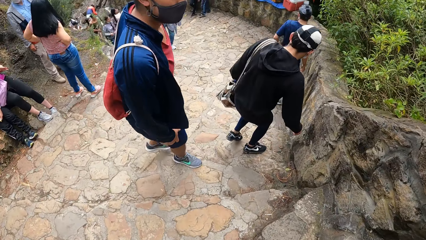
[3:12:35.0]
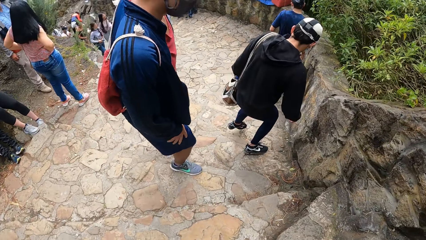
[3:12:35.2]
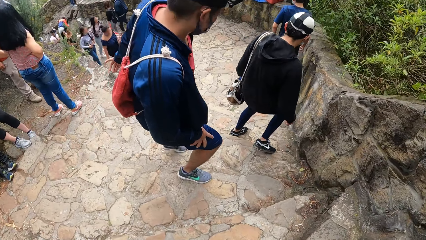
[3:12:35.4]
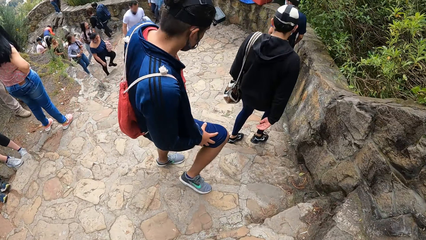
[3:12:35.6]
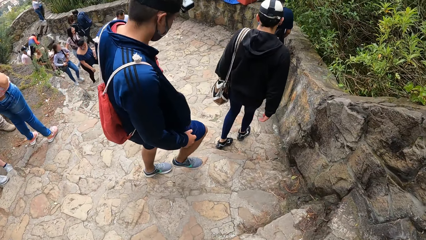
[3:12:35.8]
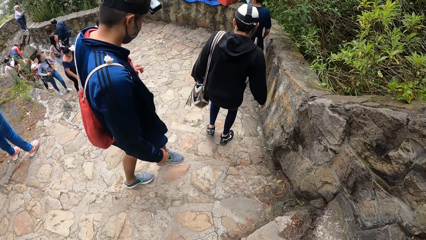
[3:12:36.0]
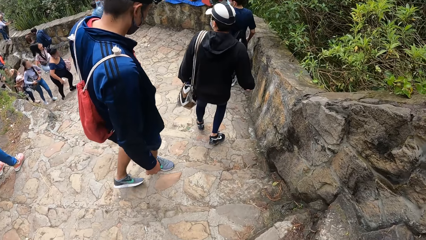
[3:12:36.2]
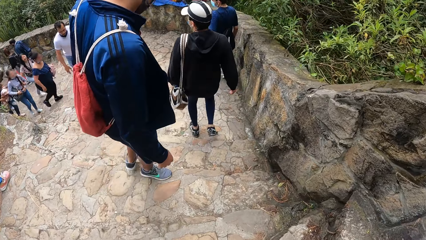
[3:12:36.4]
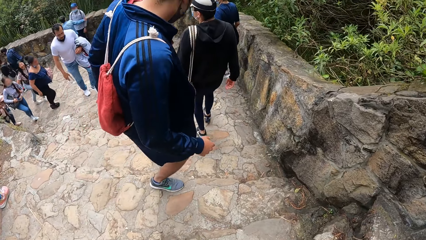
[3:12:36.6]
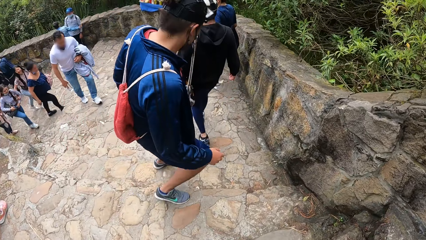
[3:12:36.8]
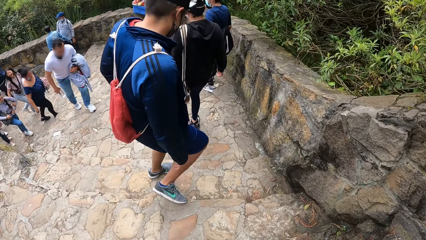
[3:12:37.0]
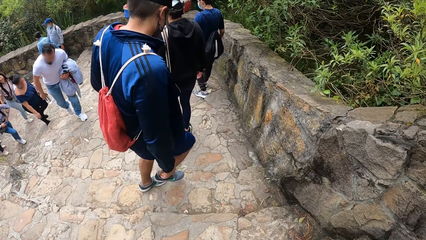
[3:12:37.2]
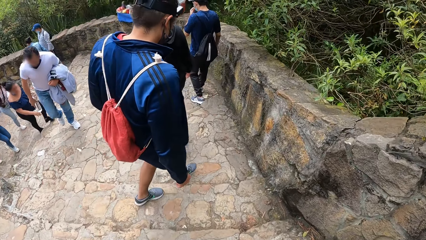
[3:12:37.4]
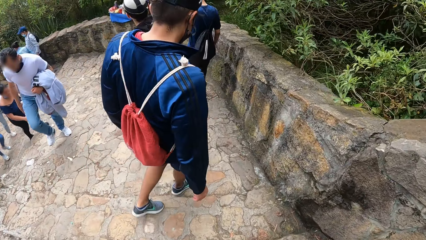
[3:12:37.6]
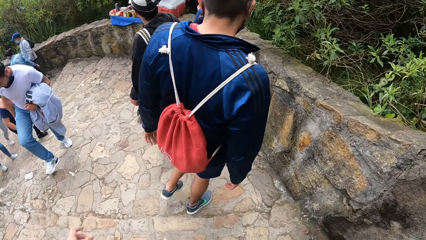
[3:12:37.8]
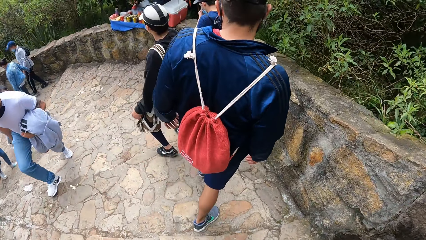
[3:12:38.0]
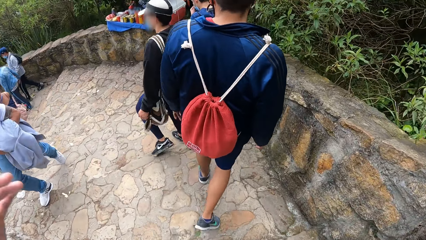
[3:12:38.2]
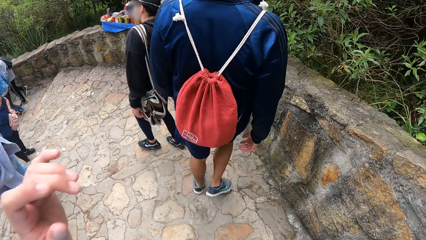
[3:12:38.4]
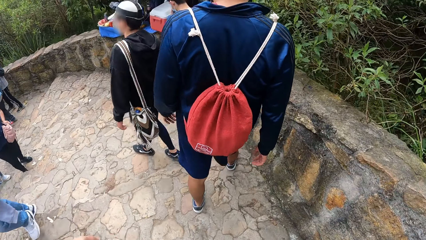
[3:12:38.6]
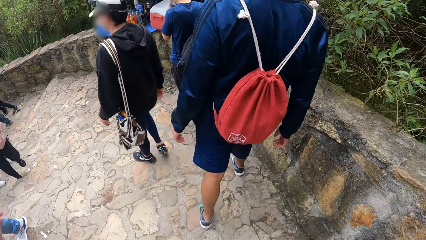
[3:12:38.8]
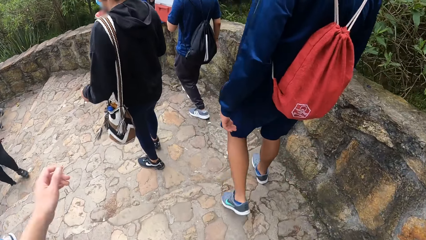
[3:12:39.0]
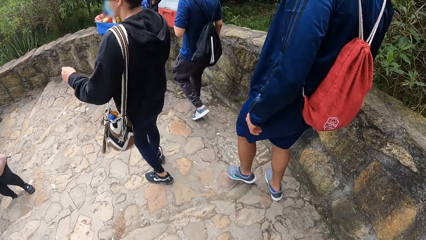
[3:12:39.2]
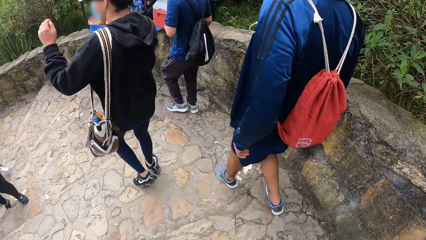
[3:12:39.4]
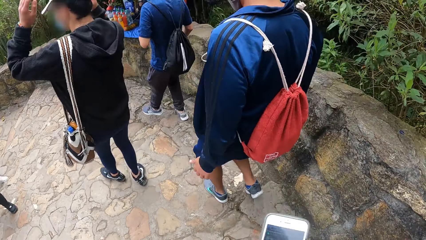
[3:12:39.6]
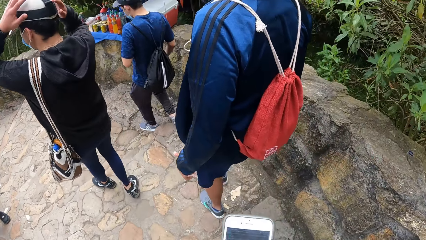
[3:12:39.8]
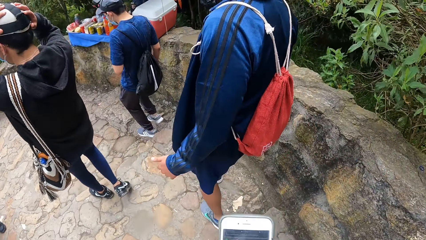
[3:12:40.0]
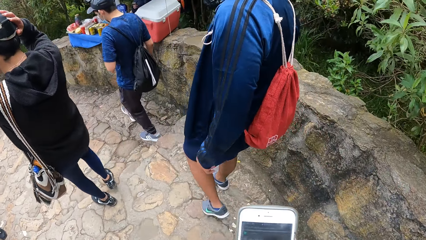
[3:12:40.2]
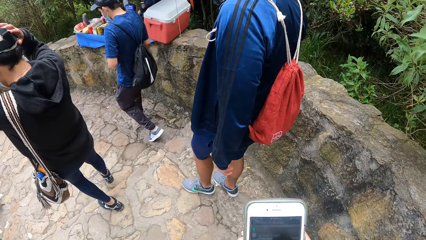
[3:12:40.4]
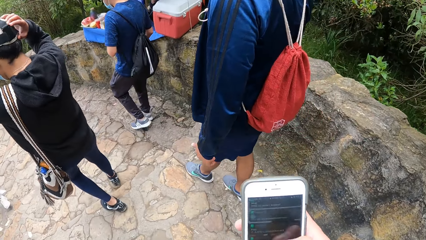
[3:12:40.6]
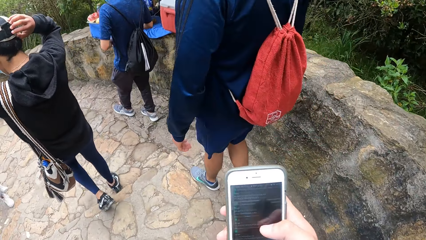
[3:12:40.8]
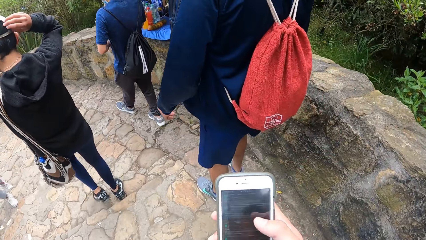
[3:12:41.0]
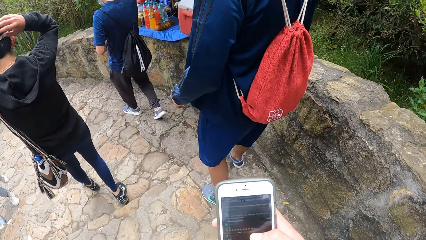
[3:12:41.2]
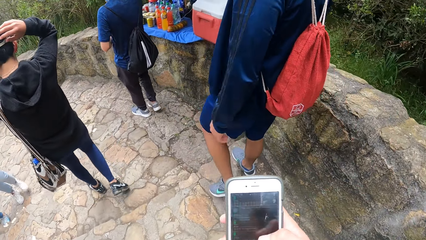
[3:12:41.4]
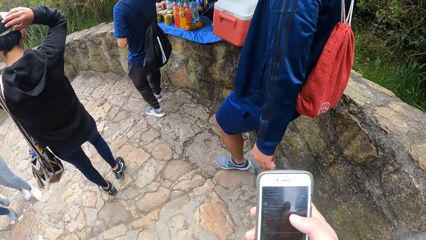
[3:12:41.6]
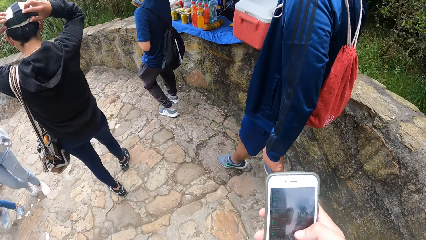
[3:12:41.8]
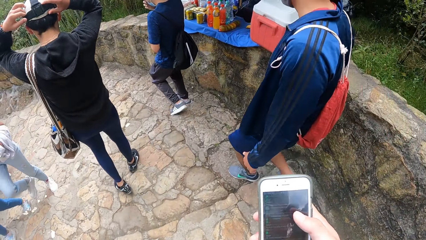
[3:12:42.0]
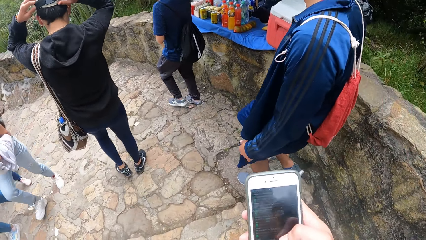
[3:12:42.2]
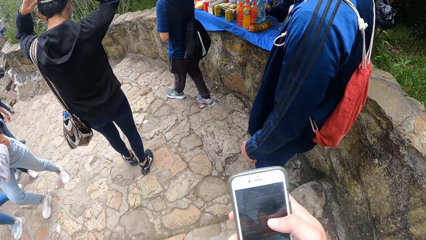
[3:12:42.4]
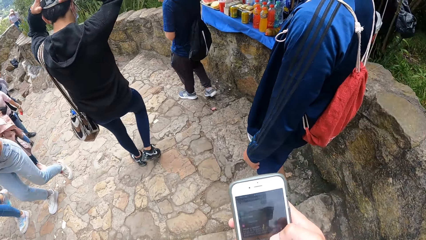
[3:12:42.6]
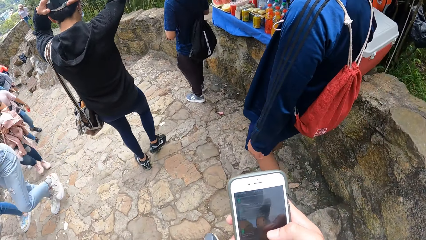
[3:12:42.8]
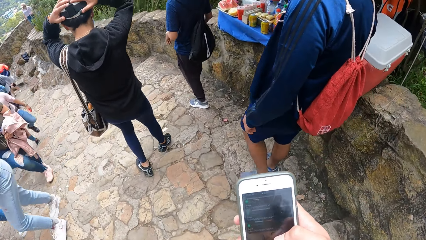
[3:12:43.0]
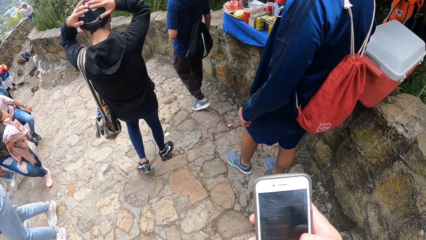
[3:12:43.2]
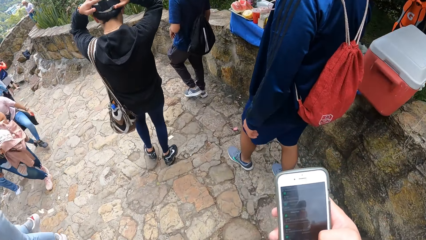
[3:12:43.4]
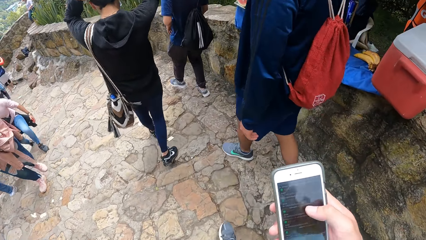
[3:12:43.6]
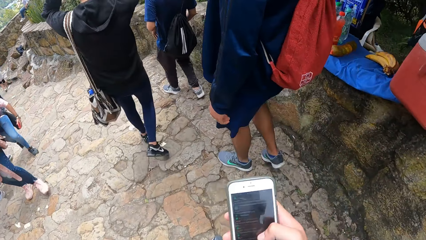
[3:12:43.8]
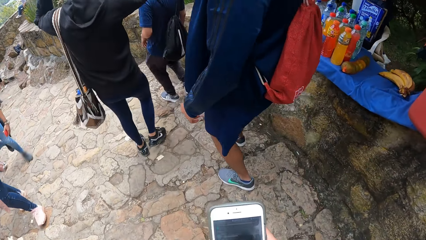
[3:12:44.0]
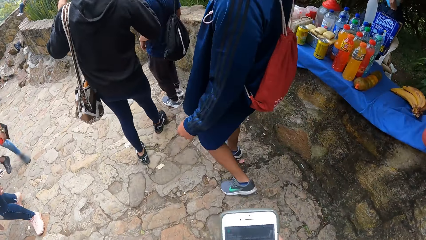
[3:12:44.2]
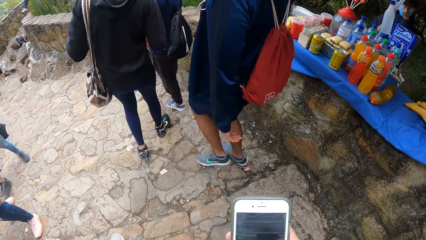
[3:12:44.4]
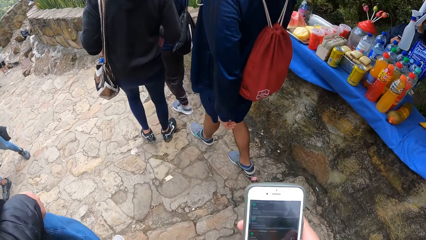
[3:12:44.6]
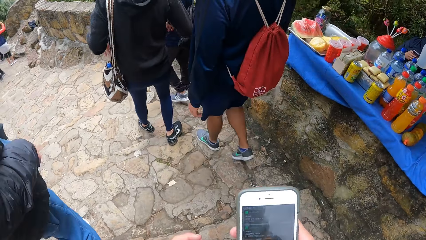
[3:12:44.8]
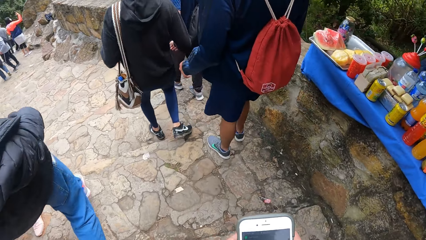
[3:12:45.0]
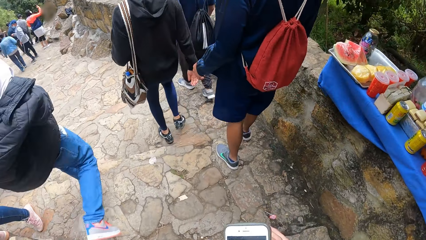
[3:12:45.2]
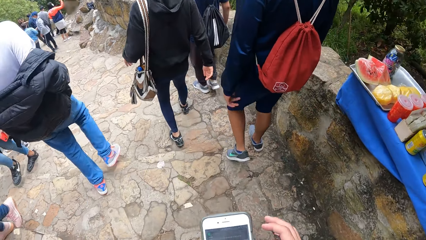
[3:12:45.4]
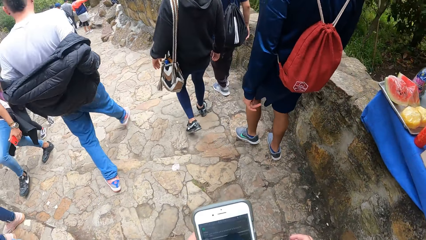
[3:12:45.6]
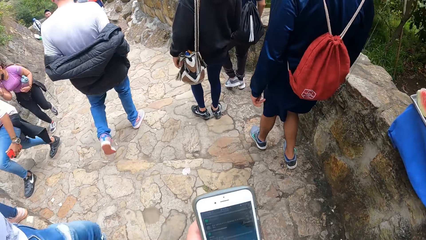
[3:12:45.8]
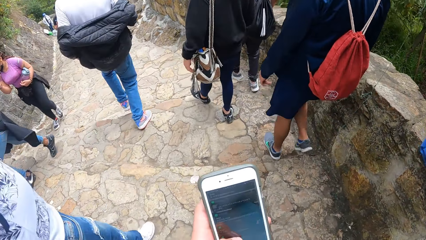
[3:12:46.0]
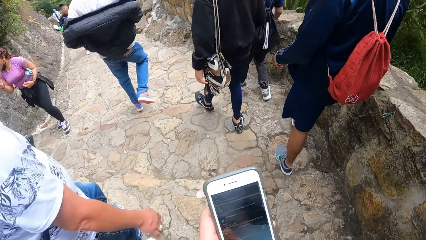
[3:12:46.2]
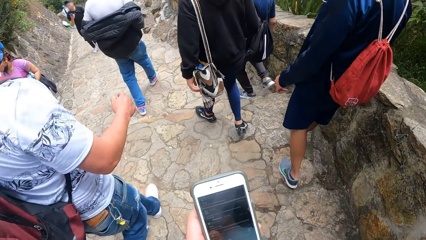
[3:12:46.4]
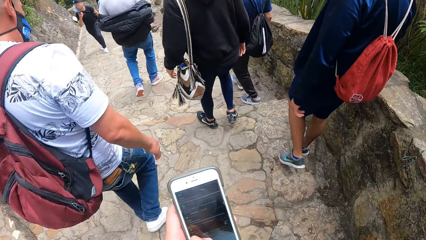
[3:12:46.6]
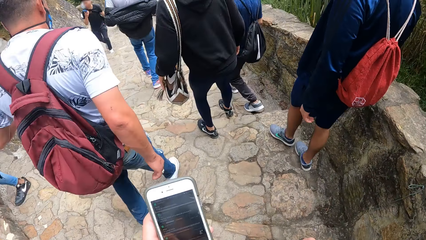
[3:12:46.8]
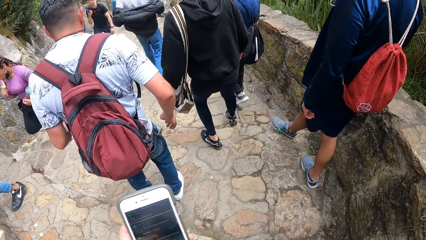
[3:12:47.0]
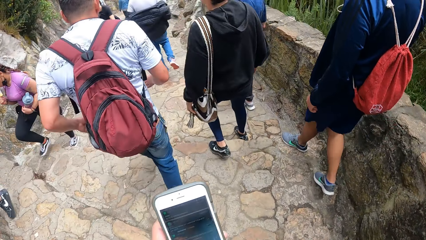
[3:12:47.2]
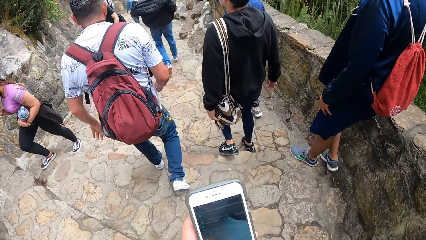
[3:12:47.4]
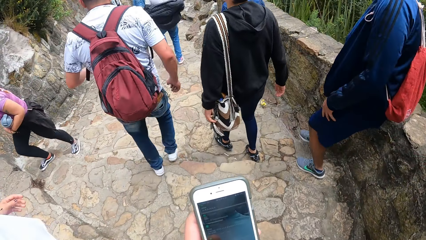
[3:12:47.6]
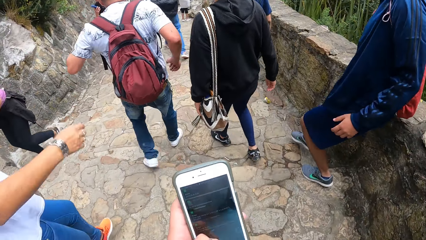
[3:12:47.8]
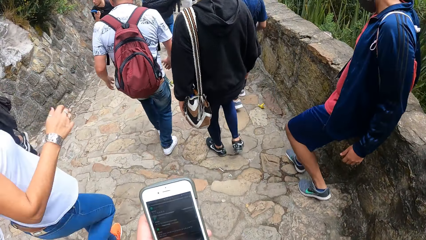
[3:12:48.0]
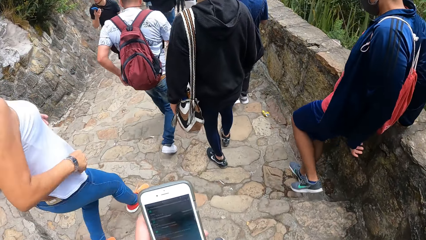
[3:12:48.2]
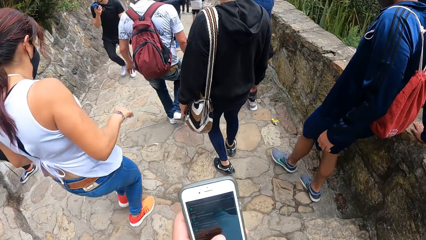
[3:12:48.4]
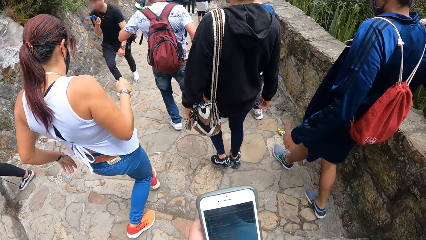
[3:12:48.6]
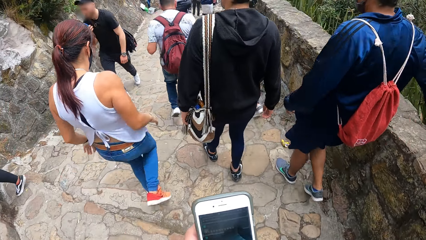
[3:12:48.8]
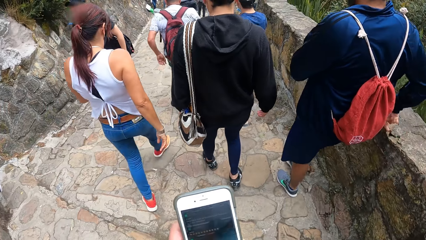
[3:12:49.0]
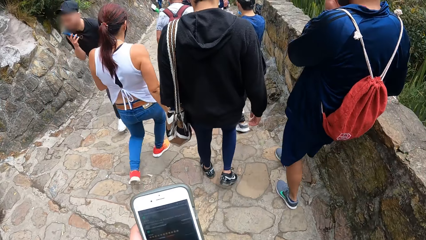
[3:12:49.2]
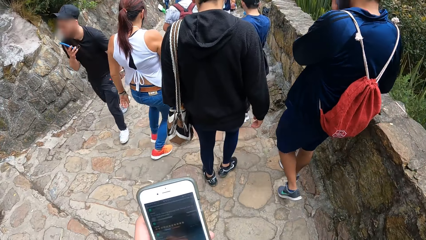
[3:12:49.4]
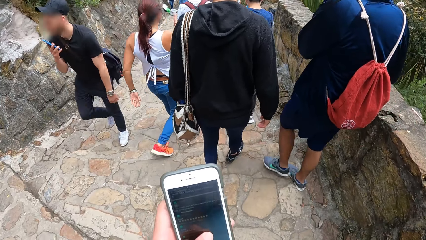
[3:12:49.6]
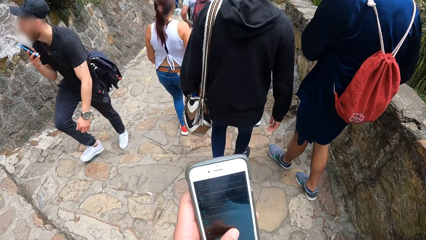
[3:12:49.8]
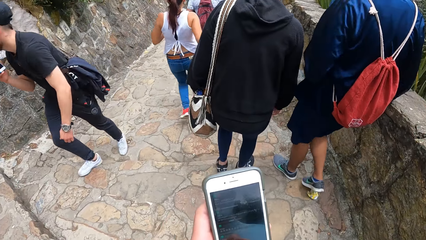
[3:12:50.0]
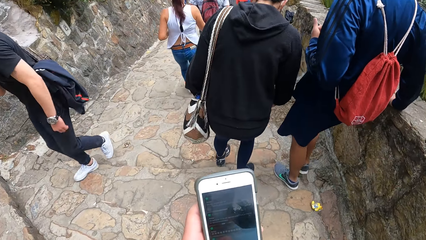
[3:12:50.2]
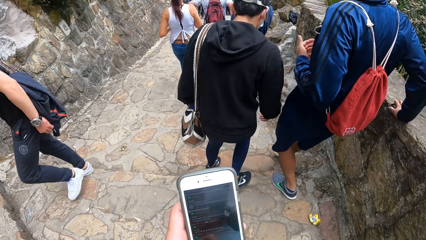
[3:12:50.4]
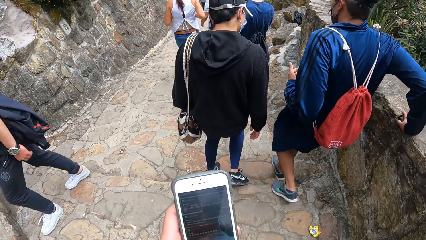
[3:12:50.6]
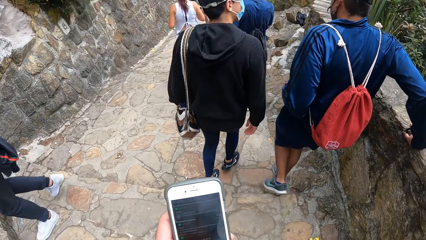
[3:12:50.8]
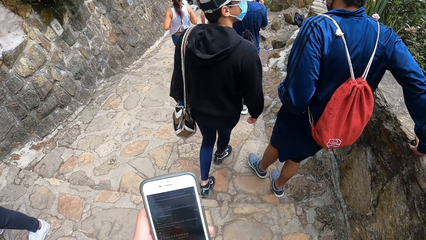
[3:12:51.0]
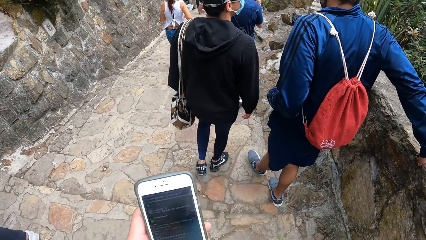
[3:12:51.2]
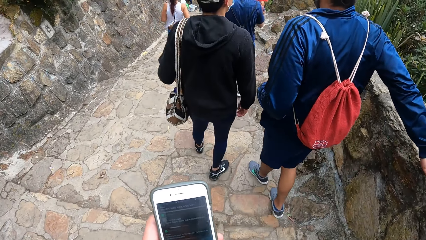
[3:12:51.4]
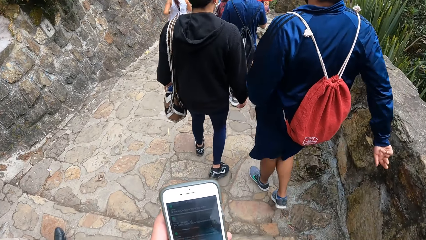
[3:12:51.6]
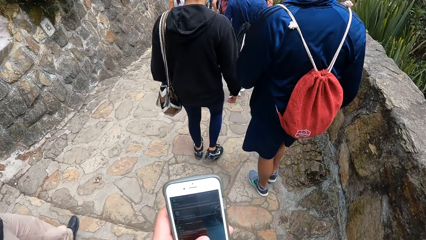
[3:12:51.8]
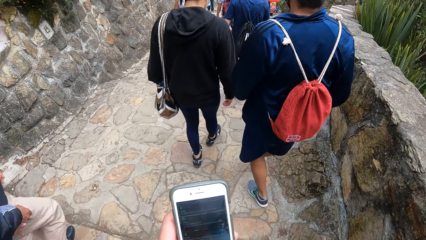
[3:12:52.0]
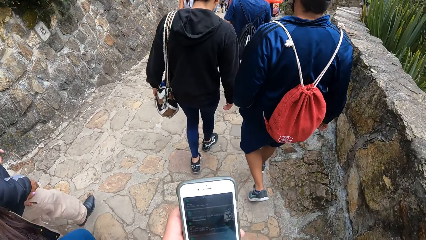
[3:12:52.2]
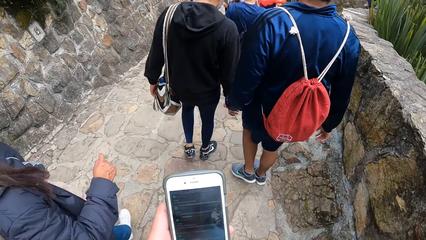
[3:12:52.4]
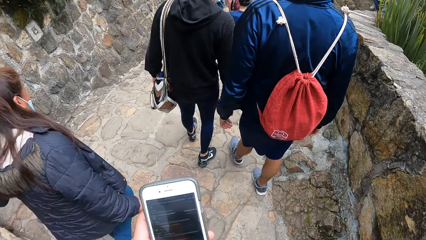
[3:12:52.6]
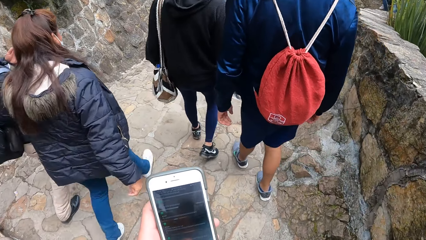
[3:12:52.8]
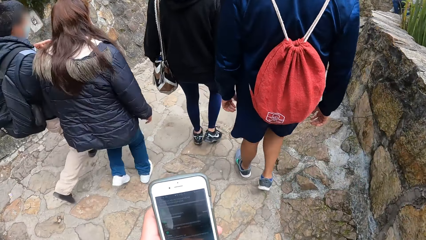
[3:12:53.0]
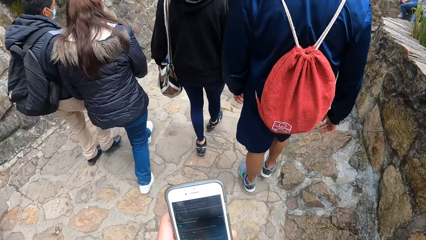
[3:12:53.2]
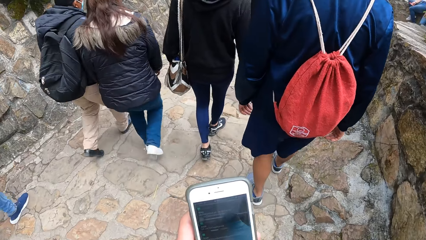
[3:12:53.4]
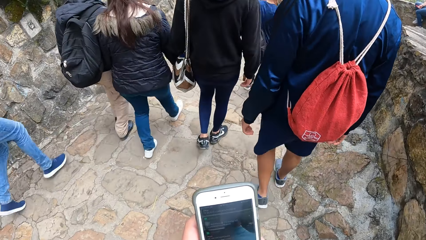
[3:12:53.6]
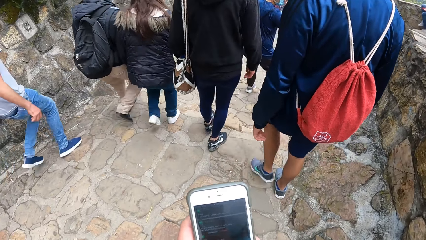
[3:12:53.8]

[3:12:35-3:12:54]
A man places both hands on his head. The camera wearer operates the phone with his right hand. The man adjusts a camera on his head with both hands. The camera wearer passes the phone from his right hand to his left hand. He operates the phone in his left hand. Another man removes his hand from a wall.
